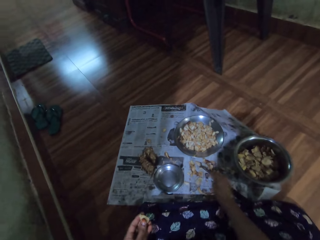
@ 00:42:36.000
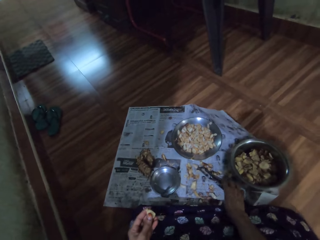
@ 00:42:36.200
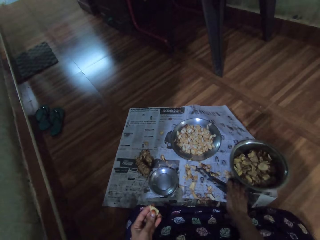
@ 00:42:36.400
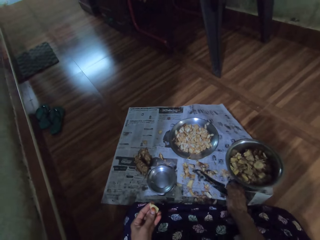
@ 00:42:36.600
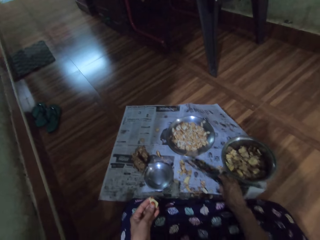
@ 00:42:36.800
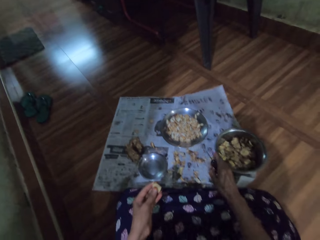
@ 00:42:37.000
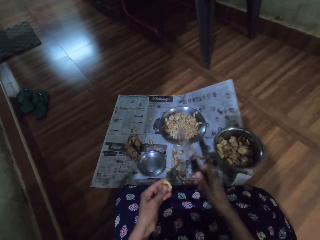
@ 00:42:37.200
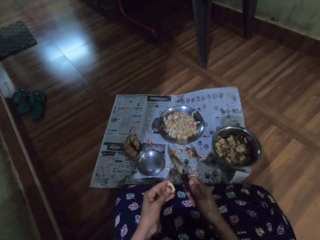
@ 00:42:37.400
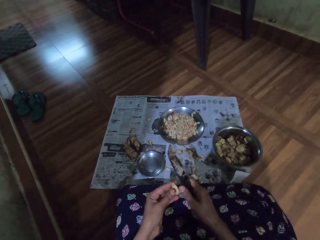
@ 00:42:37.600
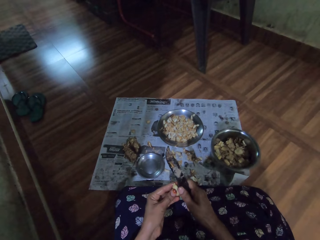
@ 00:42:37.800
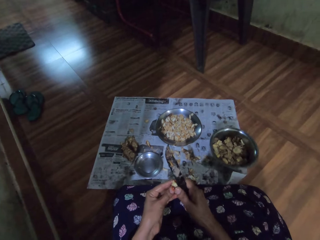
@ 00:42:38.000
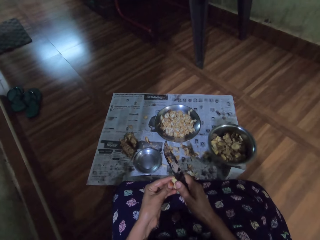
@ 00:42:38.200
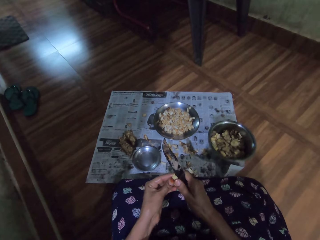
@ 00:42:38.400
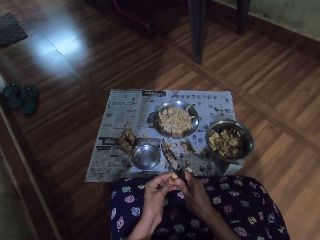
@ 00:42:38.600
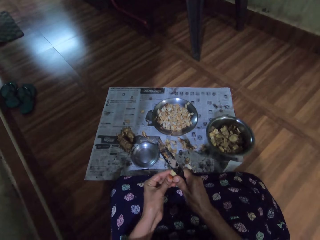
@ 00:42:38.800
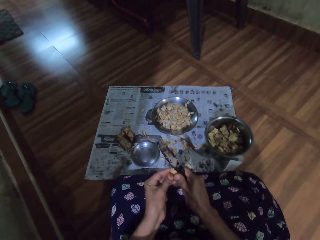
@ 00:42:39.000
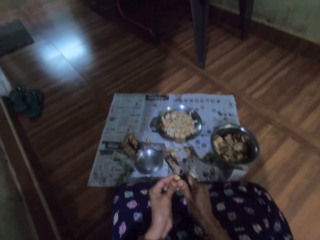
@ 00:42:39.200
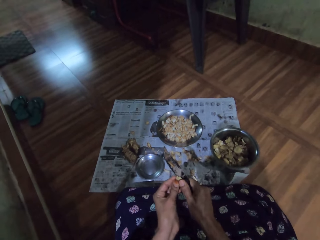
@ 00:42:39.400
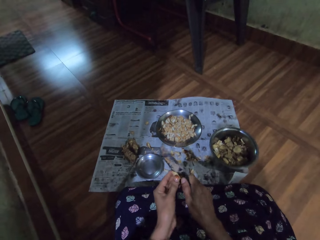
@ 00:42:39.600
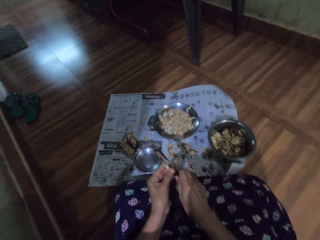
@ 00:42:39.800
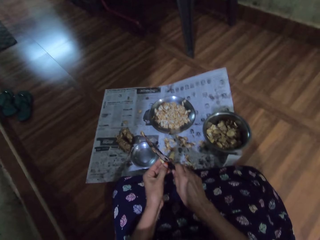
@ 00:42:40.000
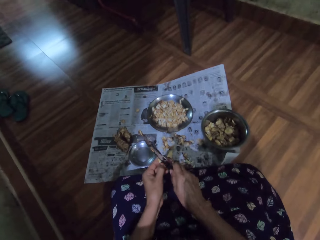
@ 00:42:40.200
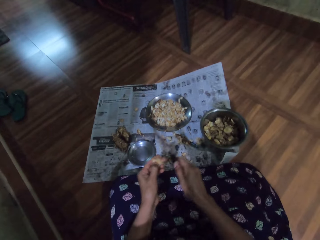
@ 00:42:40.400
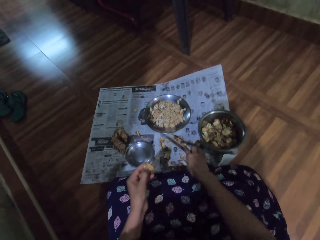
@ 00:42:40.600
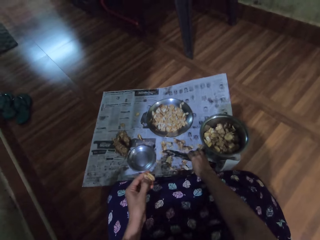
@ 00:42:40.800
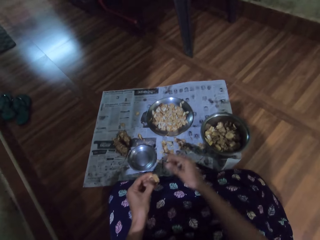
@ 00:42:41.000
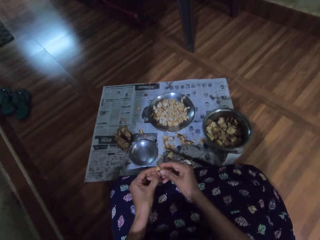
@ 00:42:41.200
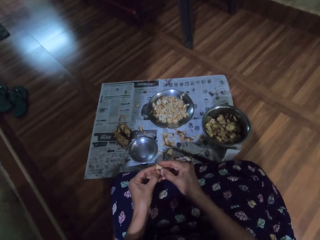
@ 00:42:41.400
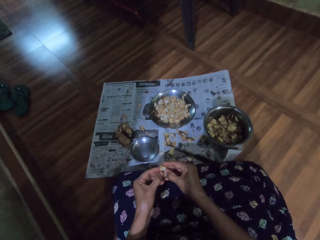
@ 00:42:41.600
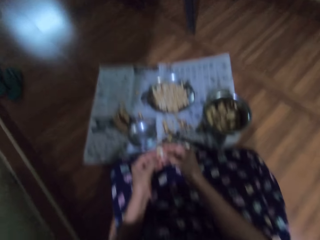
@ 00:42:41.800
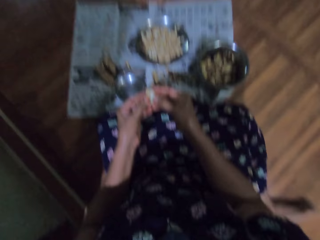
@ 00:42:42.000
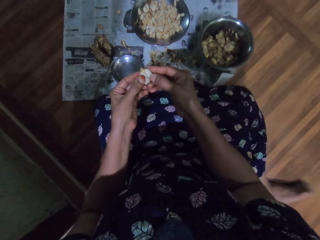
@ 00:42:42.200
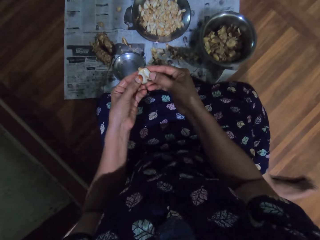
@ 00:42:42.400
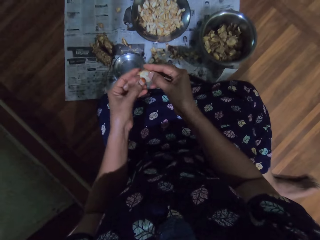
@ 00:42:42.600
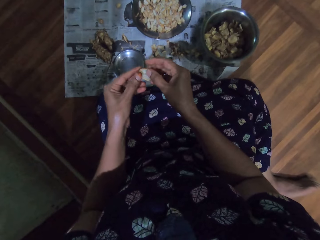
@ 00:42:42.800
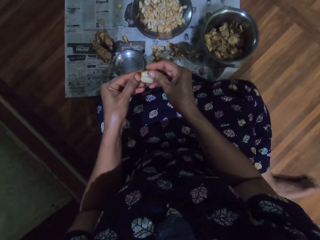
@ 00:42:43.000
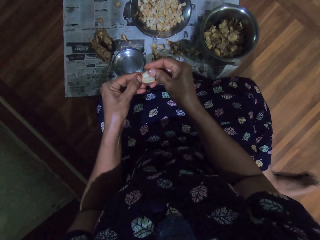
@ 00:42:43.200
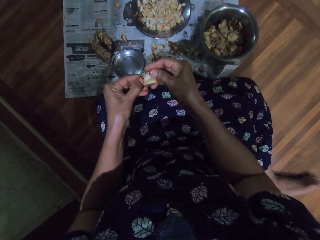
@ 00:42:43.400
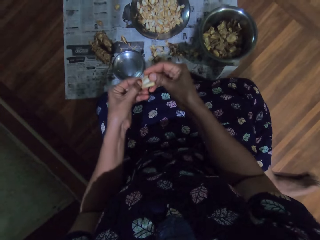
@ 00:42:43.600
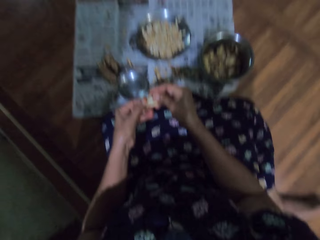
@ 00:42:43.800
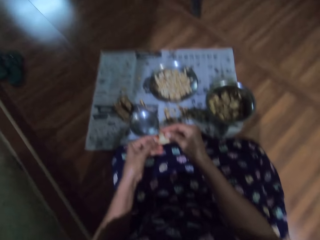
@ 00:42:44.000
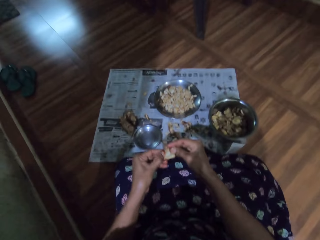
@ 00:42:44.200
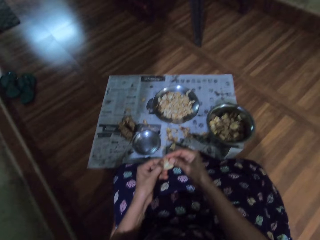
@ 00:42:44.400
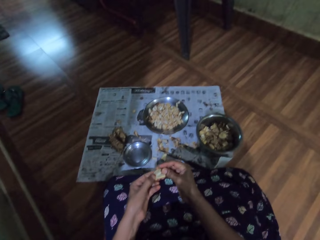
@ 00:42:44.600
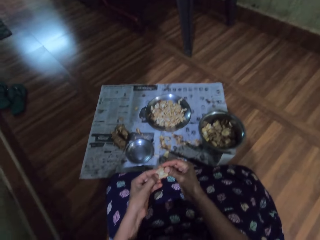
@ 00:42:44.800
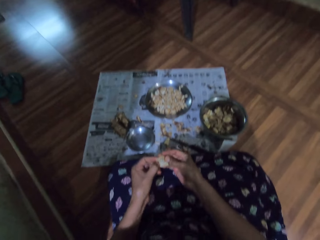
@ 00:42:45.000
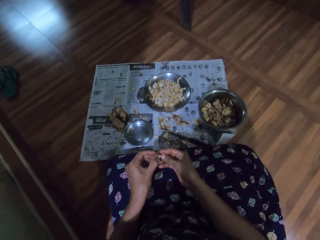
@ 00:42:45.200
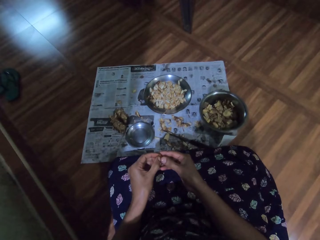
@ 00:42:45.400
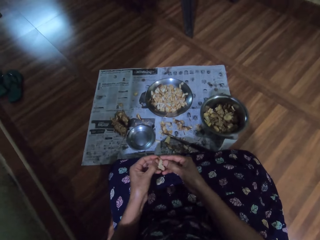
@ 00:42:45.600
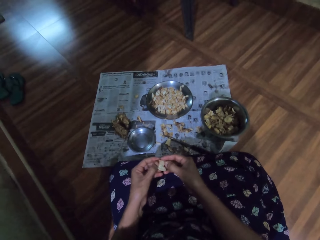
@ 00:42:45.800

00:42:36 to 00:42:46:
The camera wearer drops the fruit pod in her right hand on the ground. She picks the knife from the ground with her right hand. She splits the fruit pod in her left hand with the knife in her right hand. She drops the knife in her right hand on the ground. She cuts something. She extracts a seed from the fruit pod with her hands.

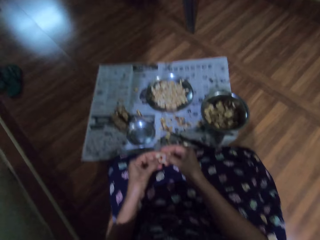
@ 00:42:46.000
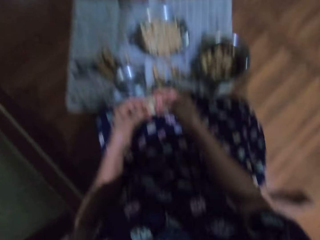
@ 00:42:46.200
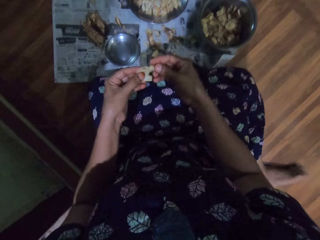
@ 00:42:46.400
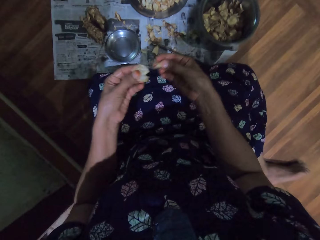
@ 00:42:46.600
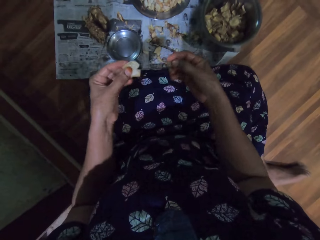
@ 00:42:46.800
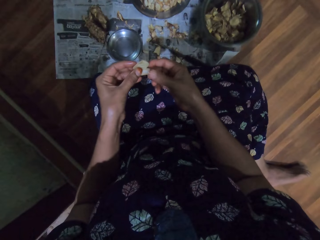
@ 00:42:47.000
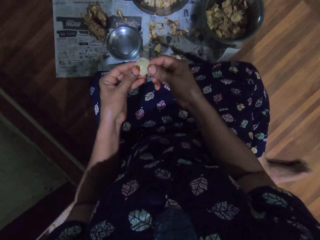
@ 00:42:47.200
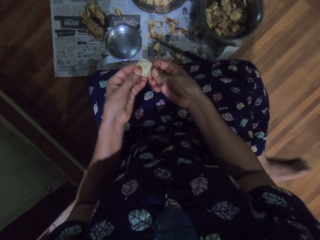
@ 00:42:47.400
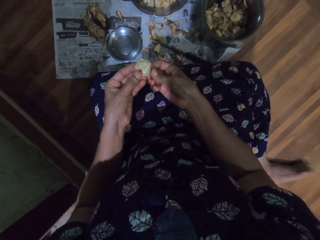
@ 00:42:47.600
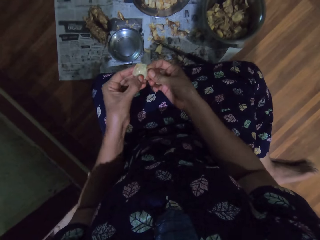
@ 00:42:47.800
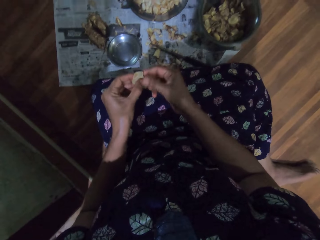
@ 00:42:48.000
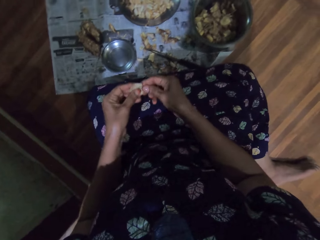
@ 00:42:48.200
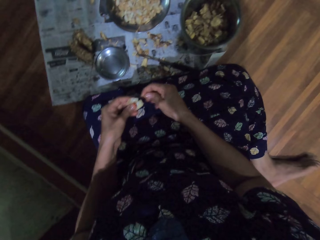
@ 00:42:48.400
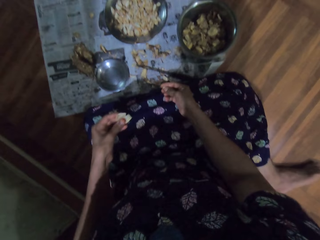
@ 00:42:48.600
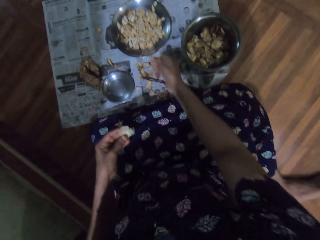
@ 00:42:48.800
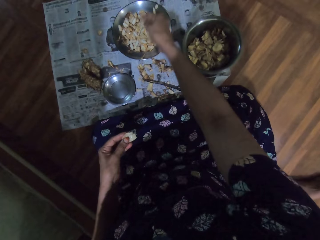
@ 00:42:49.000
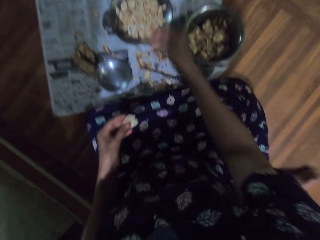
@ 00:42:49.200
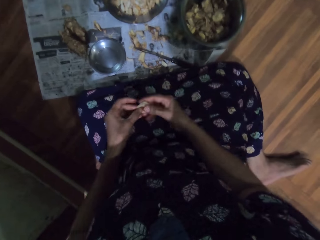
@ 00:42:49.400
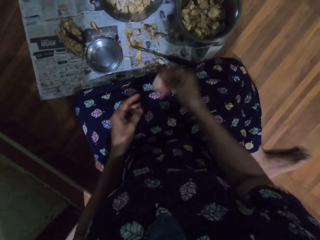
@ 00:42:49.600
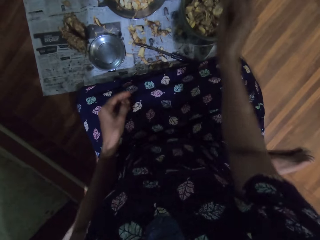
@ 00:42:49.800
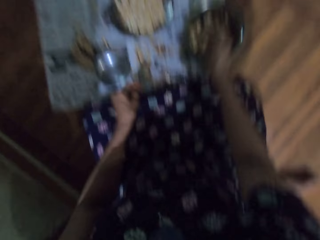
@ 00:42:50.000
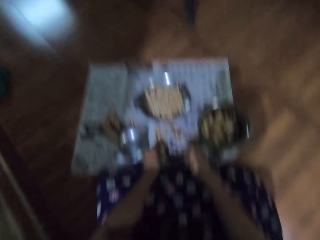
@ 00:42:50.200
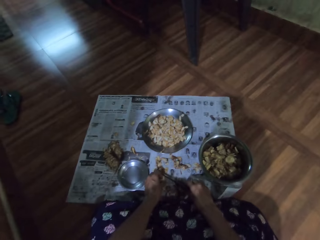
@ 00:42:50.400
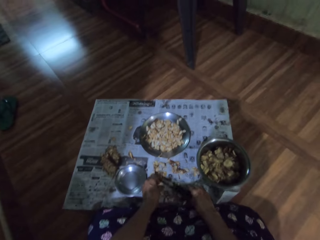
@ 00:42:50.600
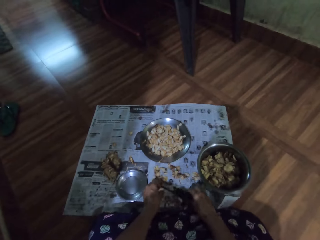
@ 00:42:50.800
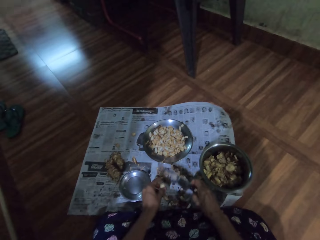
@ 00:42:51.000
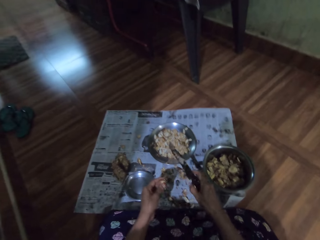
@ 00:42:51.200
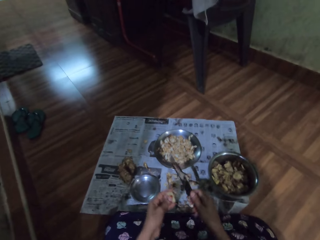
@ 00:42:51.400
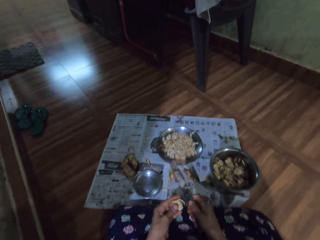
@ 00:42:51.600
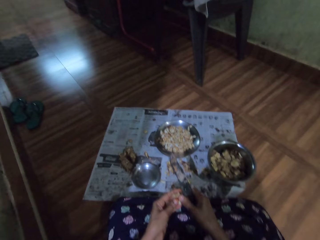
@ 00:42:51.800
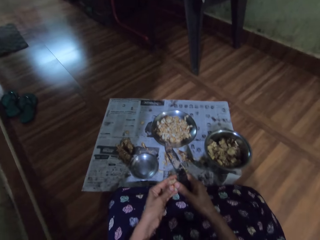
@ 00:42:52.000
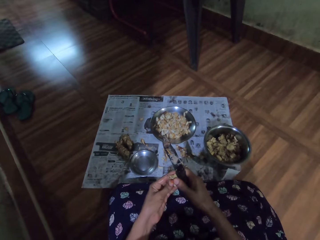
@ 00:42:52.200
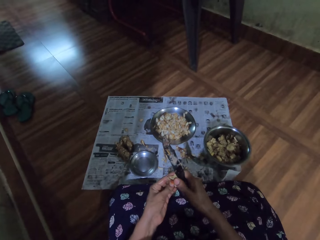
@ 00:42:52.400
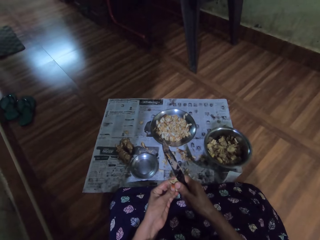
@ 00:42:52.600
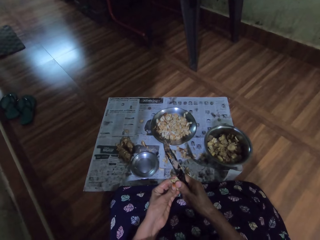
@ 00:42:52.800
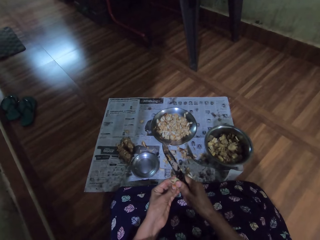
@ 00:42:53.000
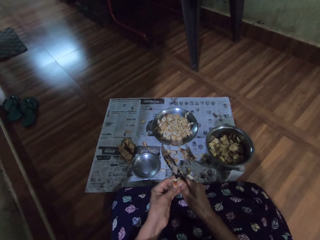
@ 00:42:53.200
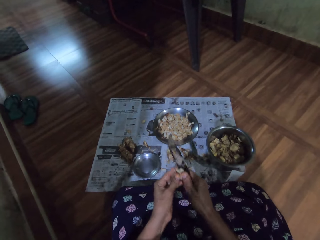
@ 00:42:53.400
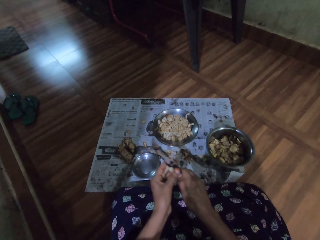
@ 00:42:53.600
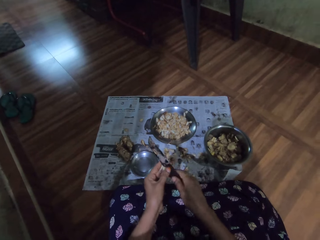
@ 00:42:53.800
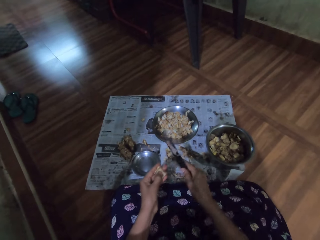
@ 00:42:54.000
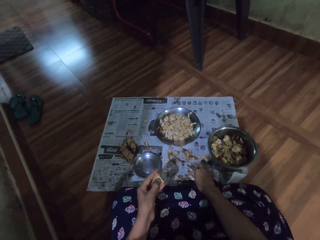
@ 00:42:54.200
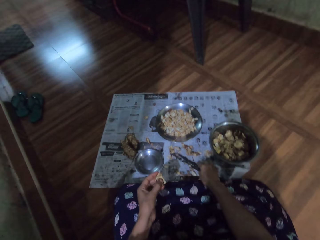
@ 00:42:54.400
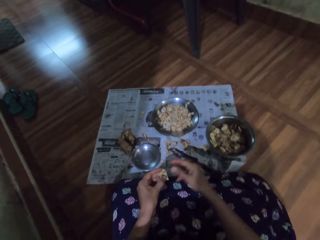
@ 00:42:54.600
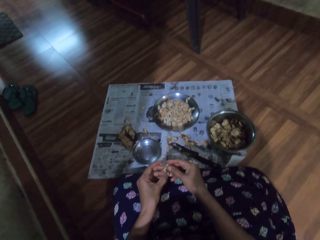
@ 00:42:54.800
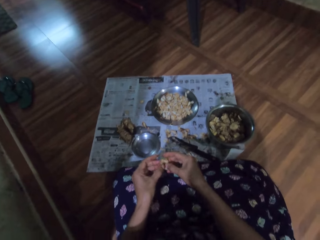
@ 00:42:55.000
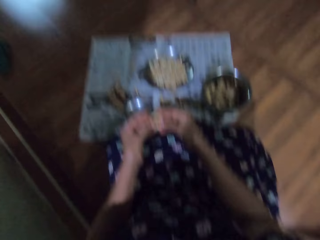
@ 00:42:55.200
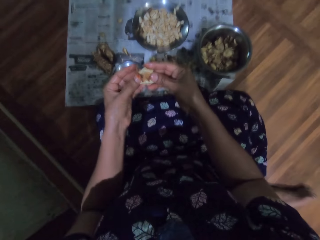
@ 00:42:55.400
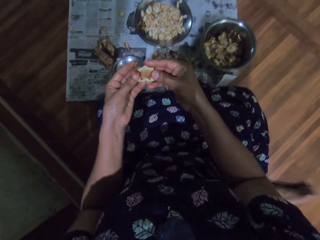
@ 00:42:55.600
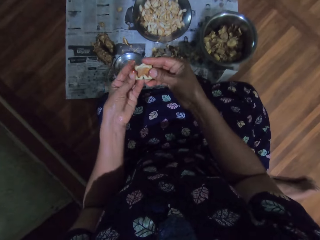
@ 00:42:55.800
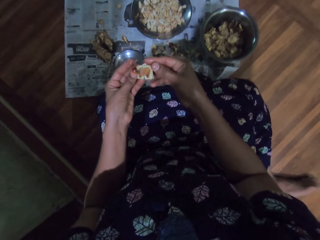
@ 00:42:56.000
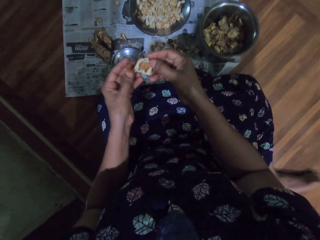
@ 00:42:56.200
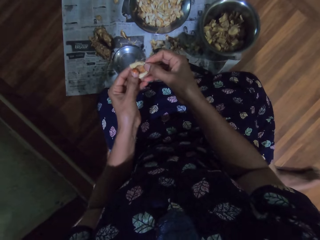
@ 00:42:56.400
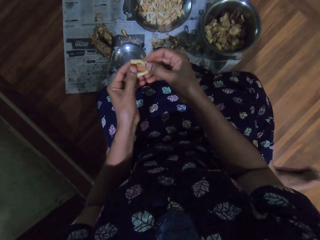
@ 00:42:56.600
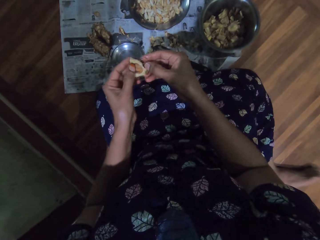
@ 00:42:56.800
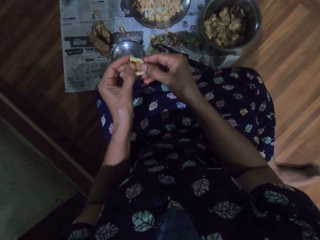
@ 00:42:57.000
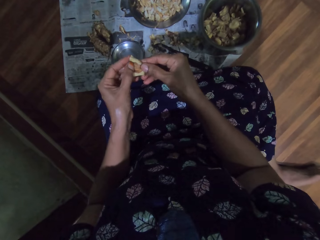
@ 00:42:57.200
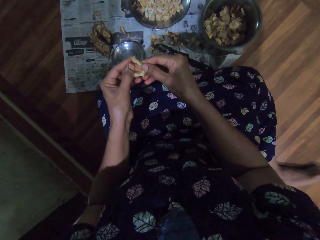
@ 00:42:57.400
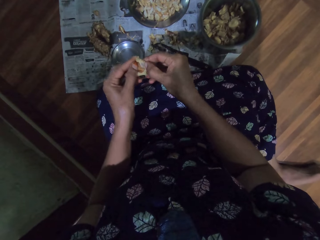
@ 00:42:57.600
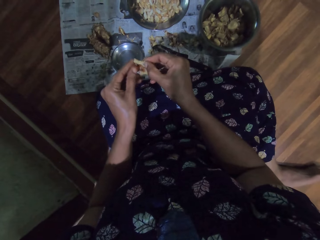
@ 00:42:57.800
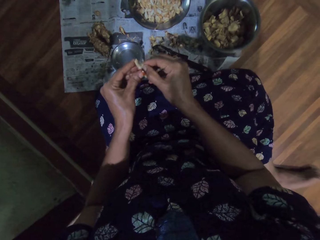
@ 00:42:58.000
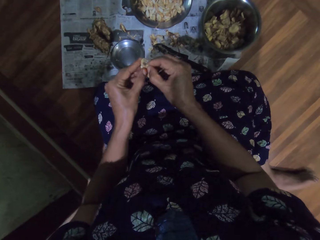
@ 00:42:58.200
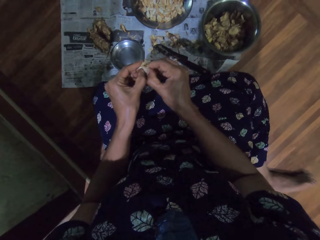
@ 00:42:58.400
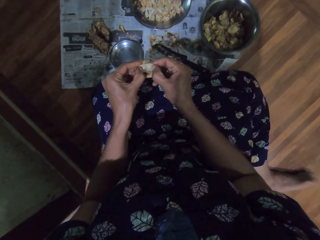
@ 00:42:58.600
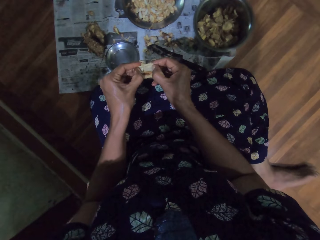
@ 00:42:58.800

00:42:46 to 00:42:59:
The camera wearer extracts a seed from the fruit pod with her hands. She drops the seed in her left hand into the plate on the ground. She drops the fruit pod in her right hand into the bowl on the ground. She picks the knife from the ground with her right hand and picks a fruit pod from the ground with her left hand. She splits the fruit pod in her left hand with the knife in her right hand. She drops the knife in her right hand on the ground. She peels the fruit pod with her hands.
